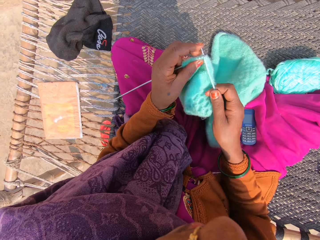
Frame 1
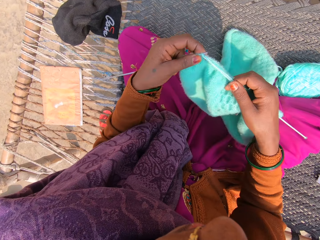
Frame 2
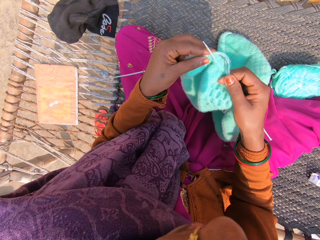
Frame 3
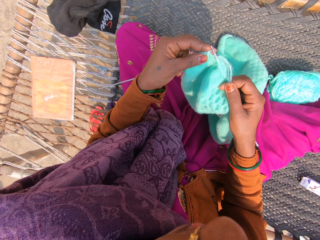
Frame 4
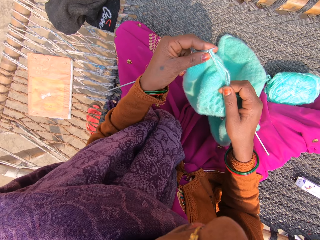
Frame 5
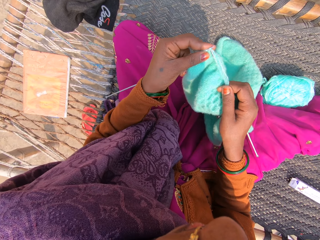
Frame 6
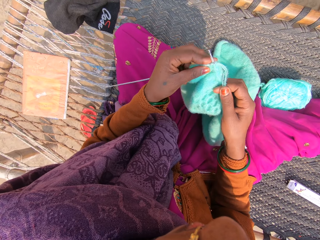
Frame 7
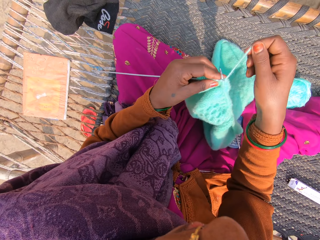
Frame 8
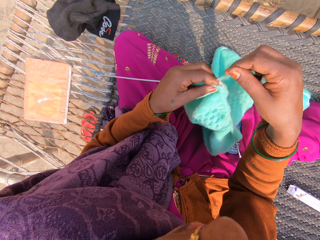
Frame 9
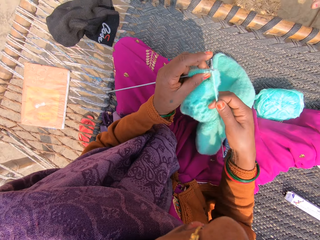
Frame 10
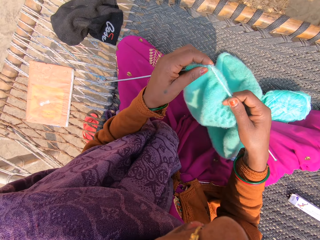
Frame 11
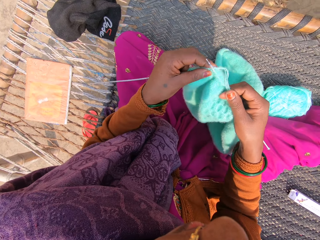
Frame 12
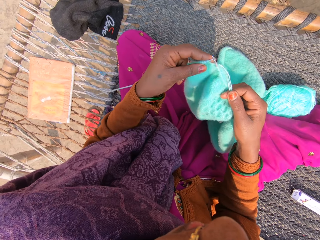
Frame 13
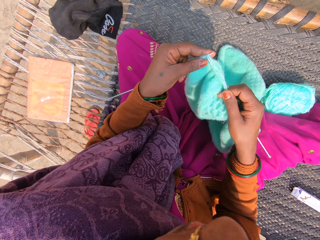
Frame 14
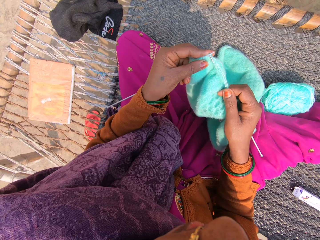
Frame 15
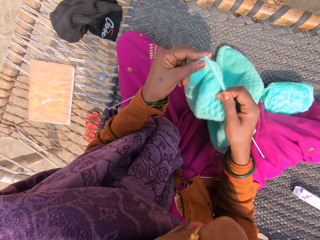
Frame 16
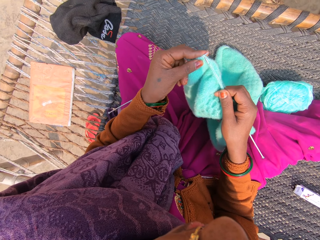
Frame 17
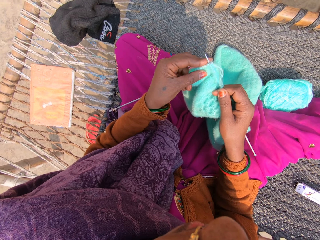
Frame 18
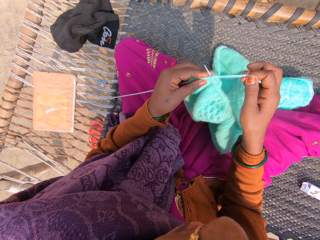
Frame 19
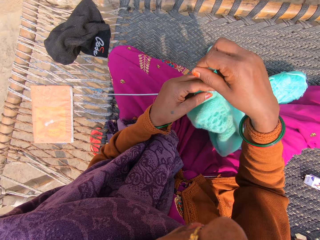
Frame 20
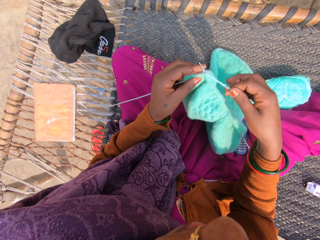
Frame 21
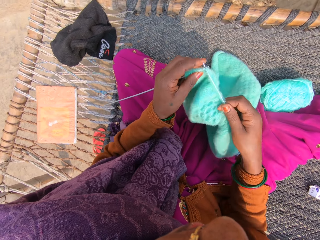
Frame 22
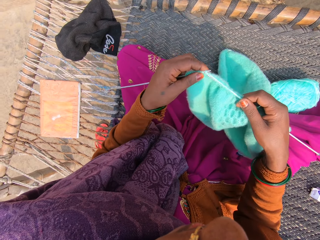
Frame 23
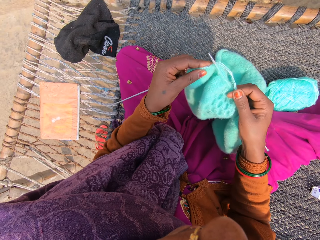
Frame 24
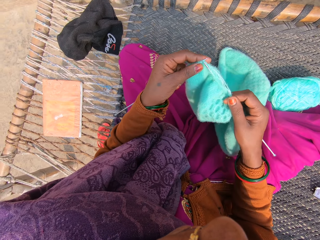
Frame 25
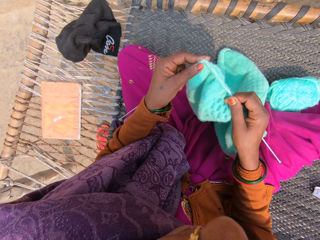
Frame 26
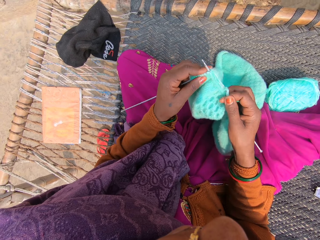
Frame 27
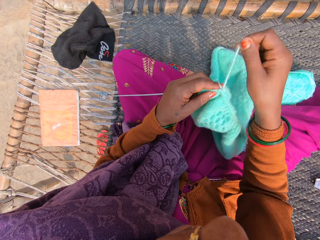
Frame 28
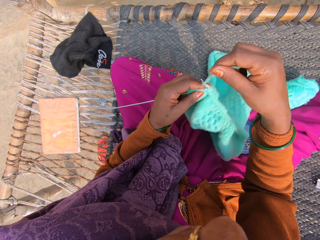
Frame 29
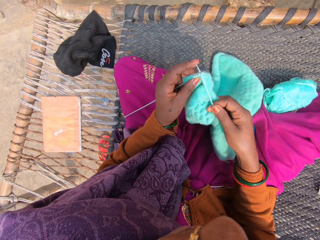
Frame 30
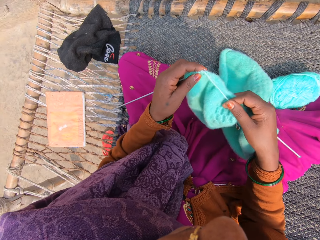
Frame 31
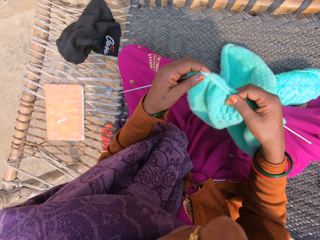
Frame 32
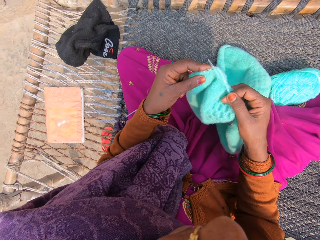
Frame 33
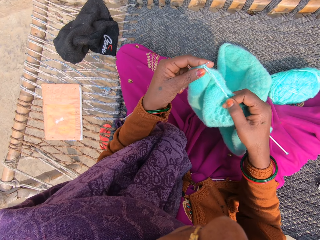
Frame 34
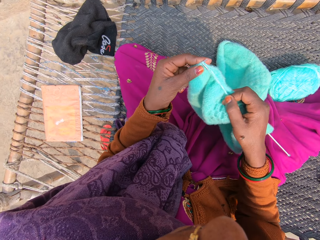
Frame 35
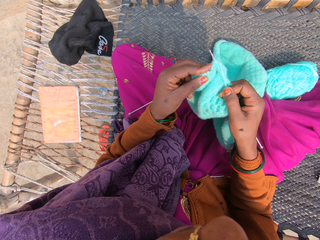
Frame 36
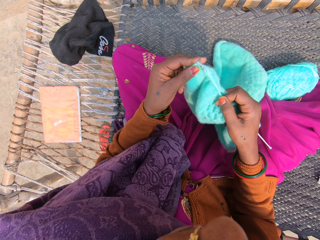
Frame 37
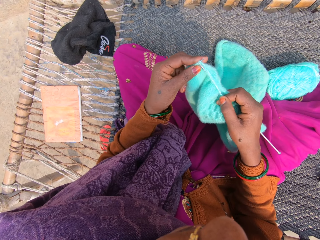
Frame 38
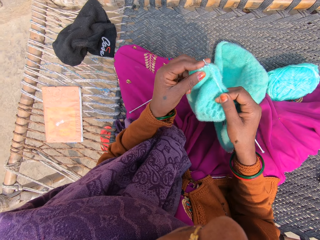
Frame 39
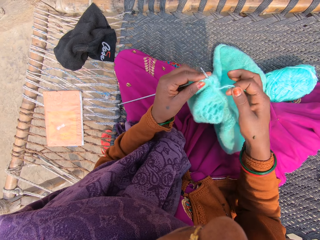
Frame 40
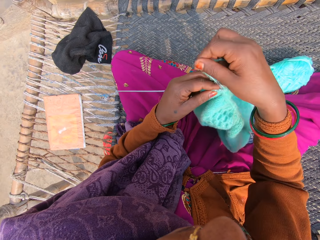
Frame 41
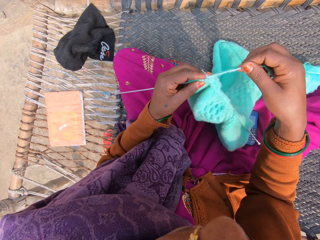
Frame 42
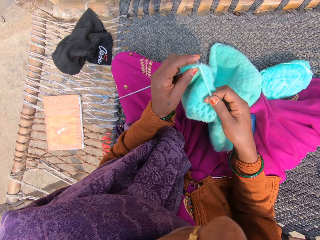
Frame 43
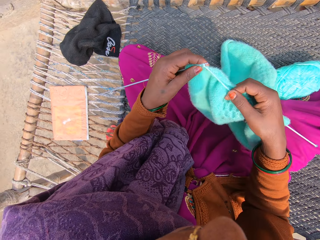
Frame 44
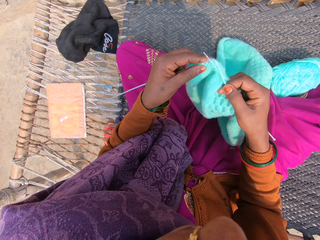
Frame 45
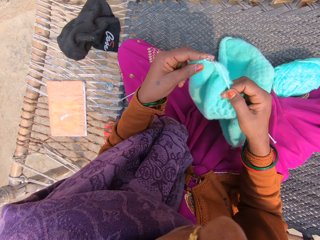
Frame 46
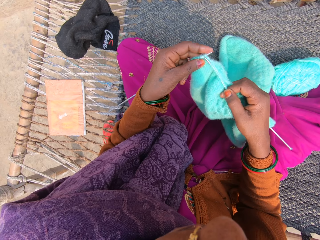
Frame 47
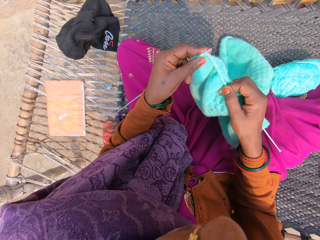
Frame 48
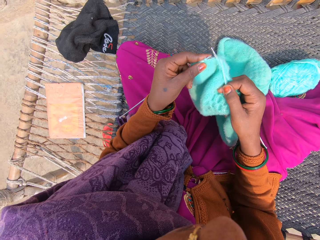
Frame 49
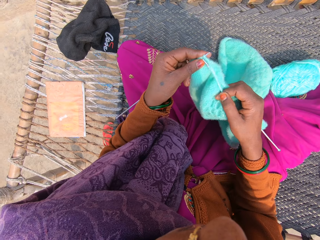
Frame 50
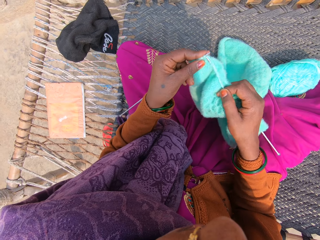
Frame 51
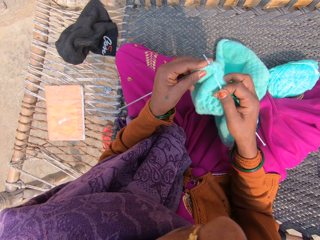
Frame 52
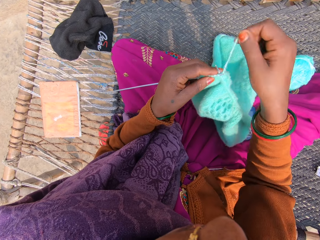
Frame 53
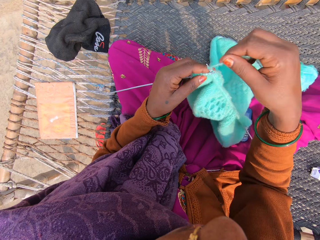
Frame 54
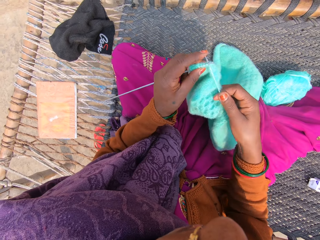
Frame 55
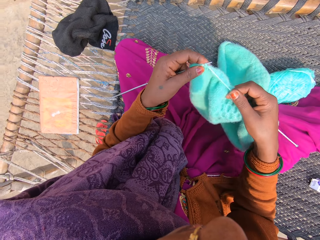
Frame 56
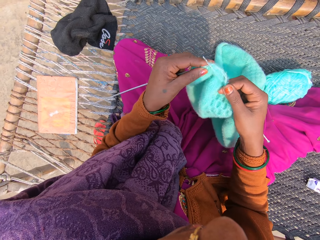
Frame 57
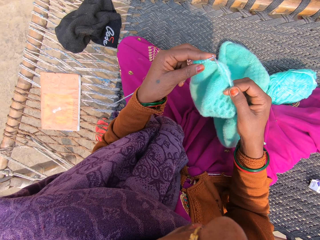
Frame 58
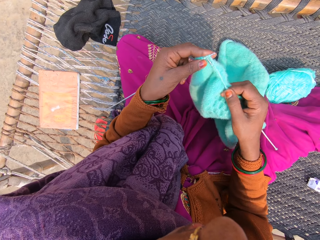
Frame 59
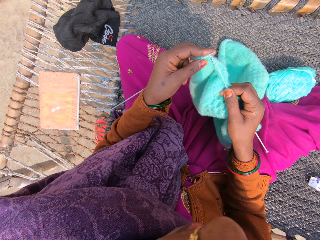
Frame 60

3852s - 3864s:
The camera wearer knits a garment using knitting needles. They put the knitting thread over the knitting needle. They knit the garment using the knitting needles. They put the knitting thread over the knitting needle. They knit the garment using the knitting needles. They put the knitting thread over the knitting needle. They knit the garment using the knitting needles. They put the knitting thread over the knitting needle. They knit the garment using the knitting needles.

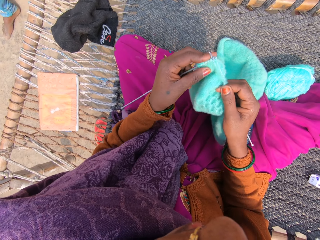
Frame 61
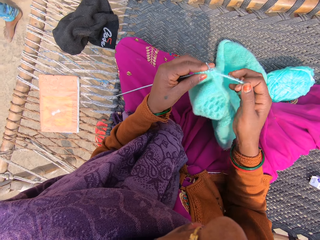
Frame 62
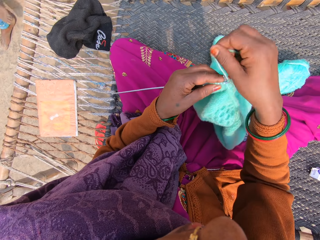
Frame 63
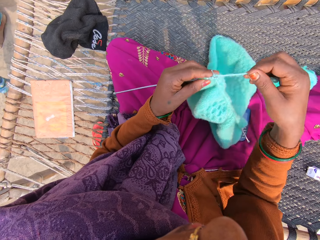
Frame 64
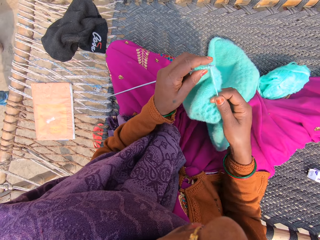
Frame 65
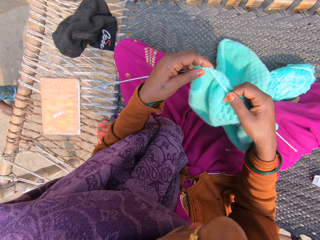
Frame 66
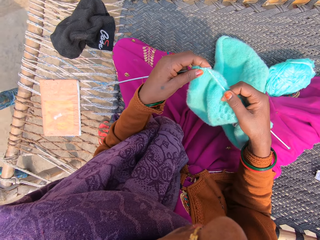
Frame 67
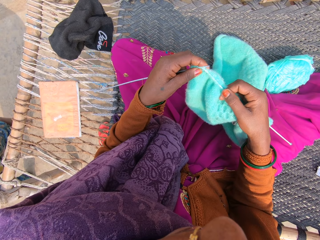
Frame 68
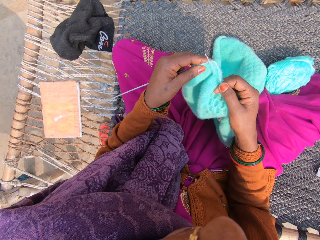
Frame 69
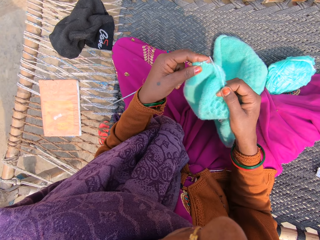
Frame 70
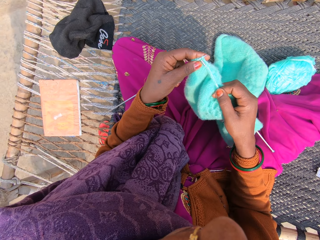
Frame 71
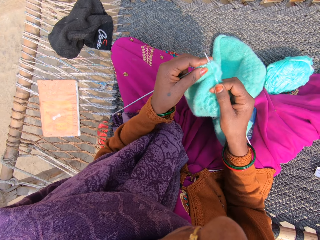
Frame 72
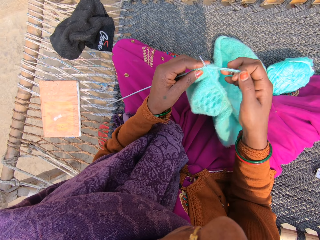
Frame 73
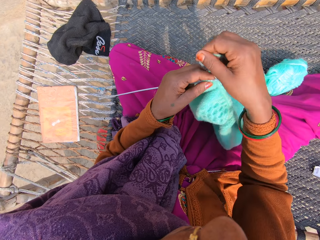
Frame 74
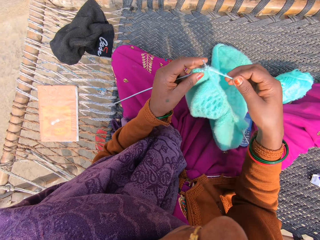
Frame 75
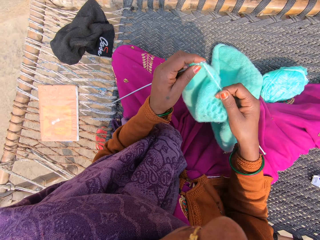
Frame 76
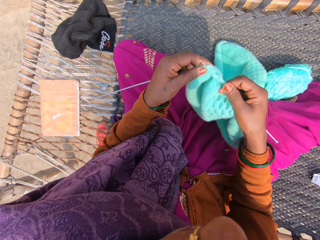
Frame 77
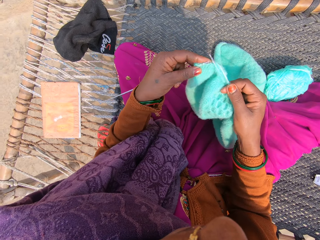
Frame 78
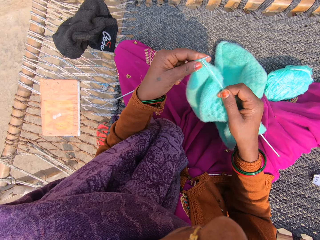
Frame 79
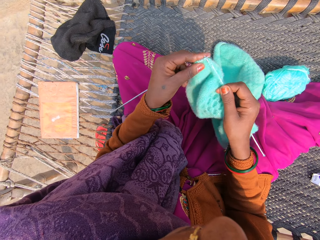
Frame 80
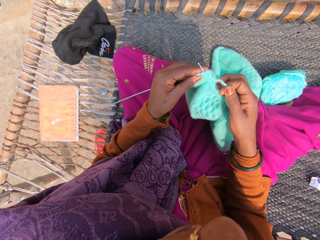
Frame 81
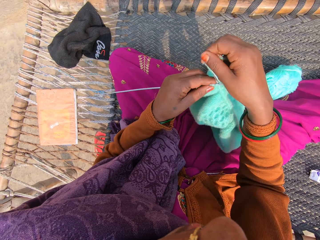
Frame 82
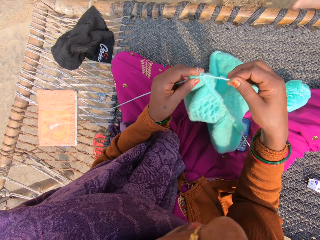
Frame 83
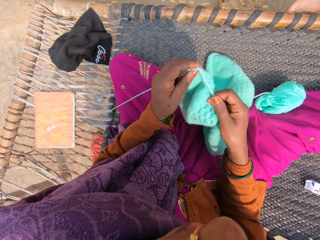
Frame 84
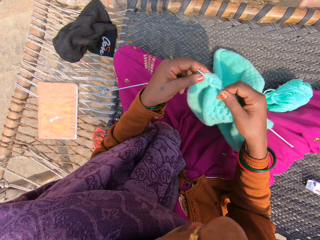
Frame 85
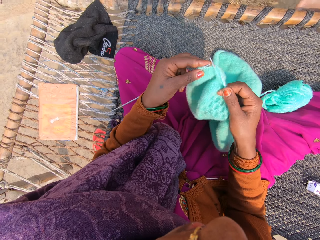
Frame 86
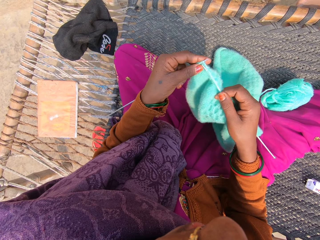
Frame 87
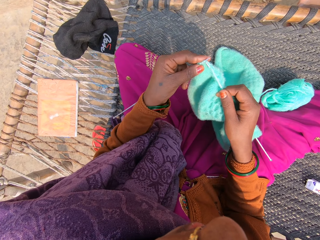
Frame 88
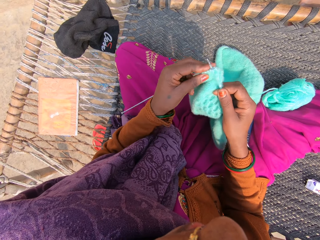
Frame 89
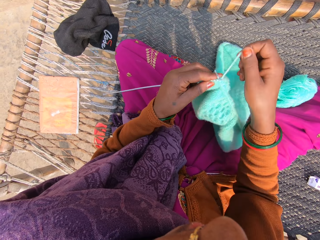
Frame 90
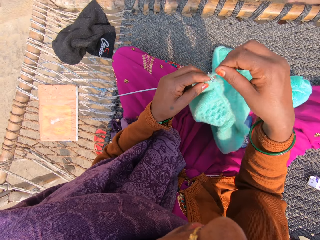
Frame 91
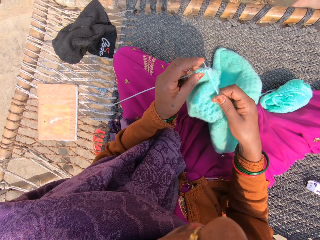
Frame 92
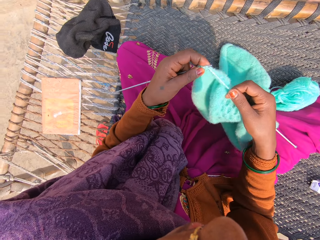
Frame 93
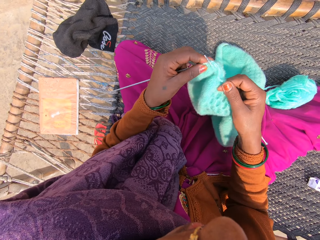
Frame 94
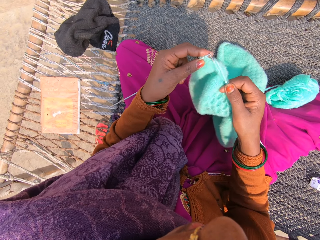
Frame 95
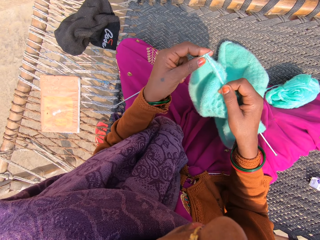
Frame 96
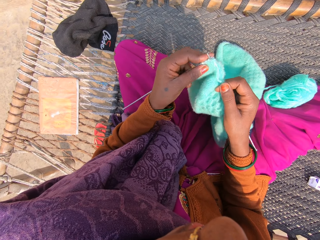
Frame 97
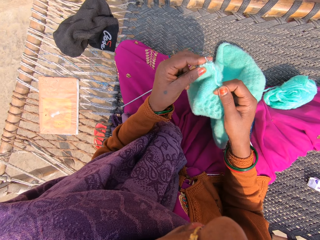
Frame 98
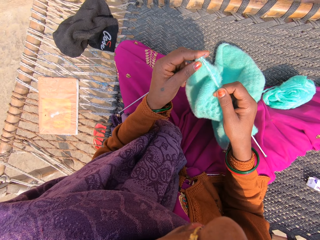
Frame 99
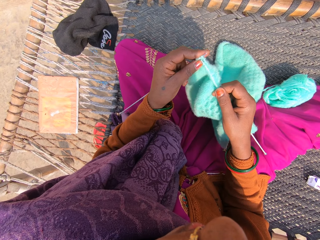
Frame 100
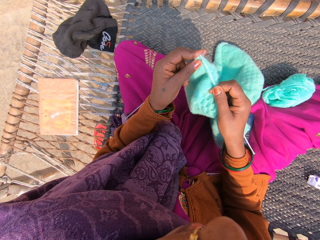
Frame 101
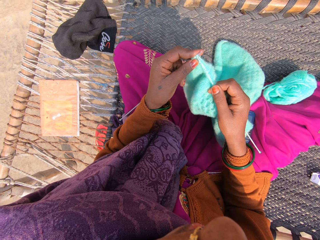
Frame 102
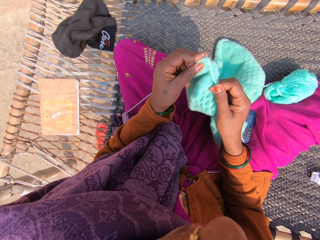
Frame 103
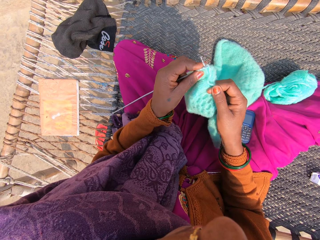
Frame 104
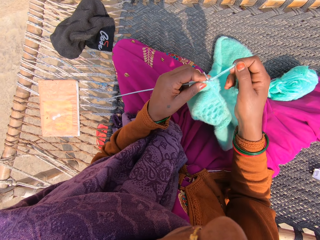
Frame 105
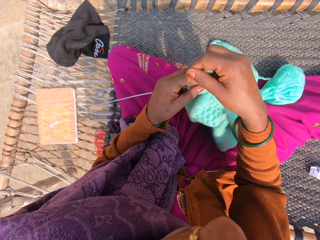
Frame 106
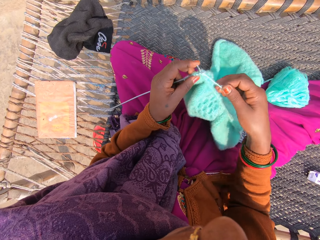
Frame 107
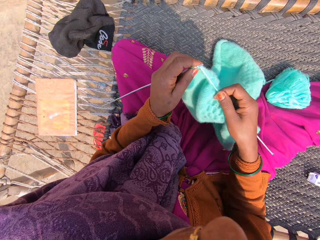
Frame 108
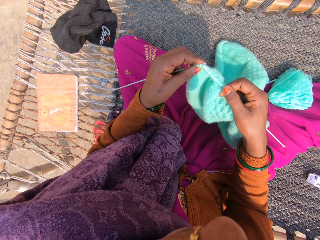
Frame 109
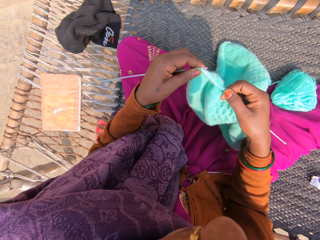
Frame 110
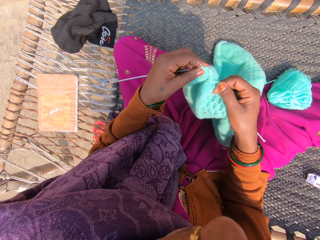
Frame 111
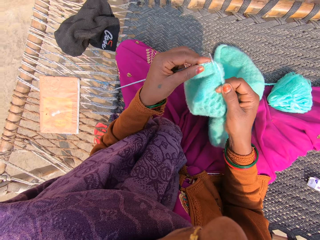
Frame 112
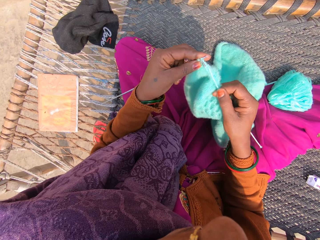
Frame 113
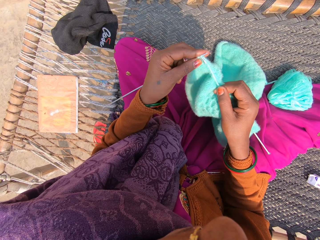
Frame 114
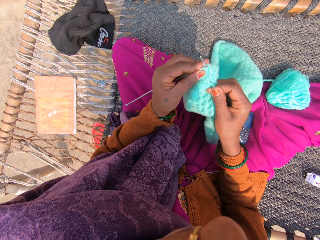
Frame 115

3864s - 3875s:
The camera wearer puts the knitting thread over a knitting needle. They knit a garment using the knitting needles. They put the knitting thread over the knitting needle. They knit the garment using the knitting needles. They put the knitting thread over the knitting needle. They knit the garment using the knitting needles.
